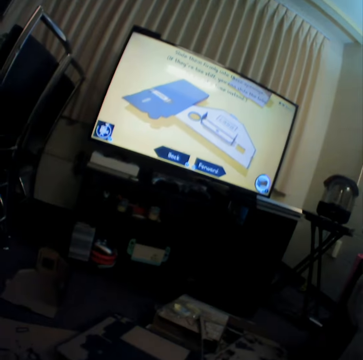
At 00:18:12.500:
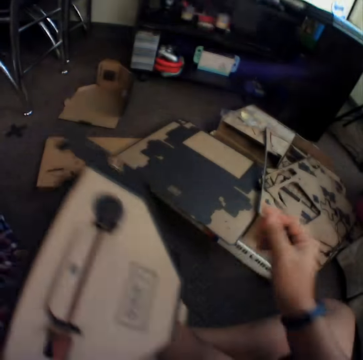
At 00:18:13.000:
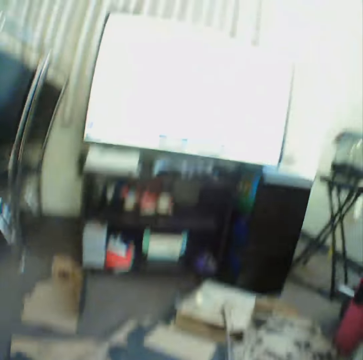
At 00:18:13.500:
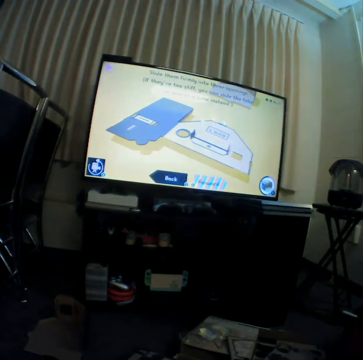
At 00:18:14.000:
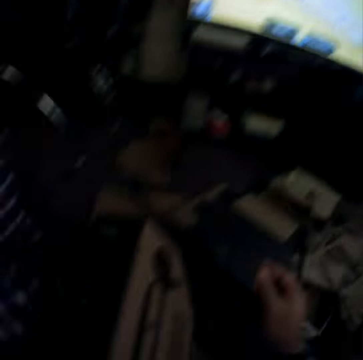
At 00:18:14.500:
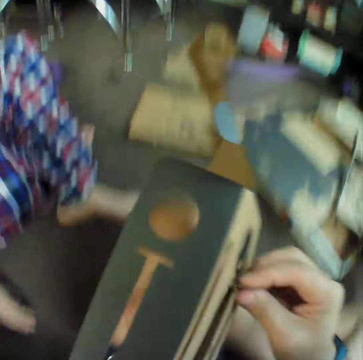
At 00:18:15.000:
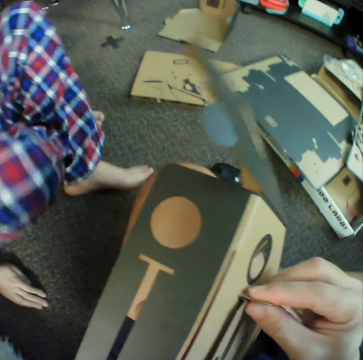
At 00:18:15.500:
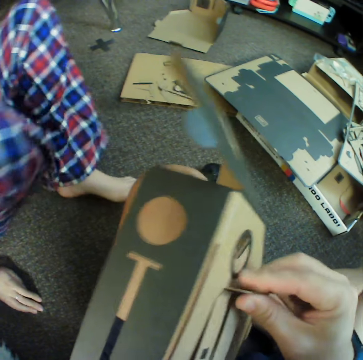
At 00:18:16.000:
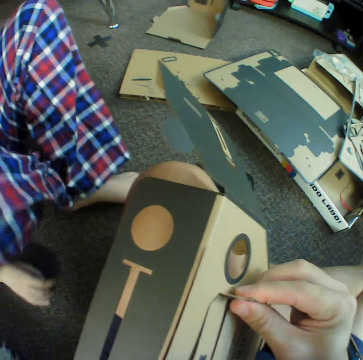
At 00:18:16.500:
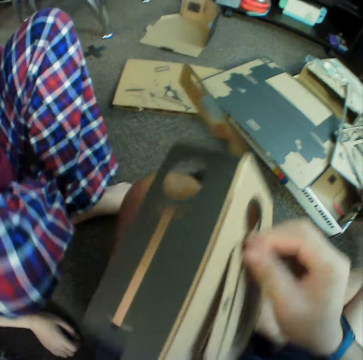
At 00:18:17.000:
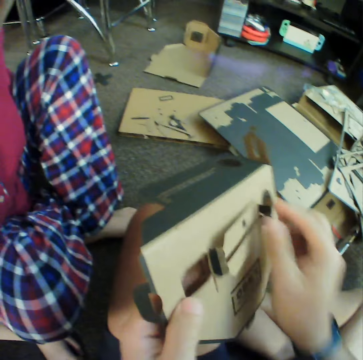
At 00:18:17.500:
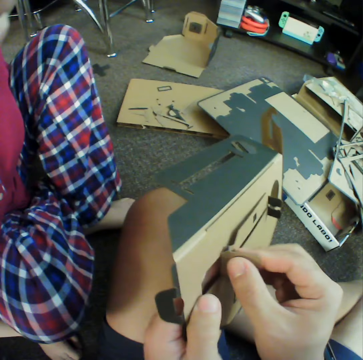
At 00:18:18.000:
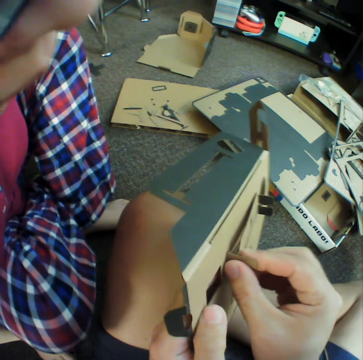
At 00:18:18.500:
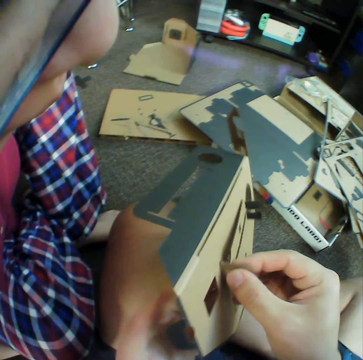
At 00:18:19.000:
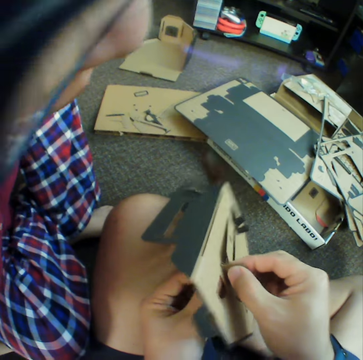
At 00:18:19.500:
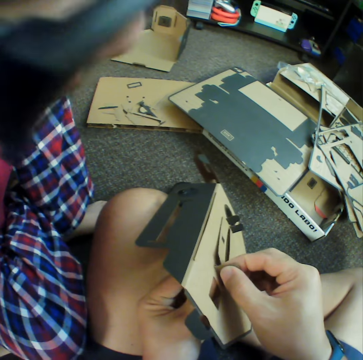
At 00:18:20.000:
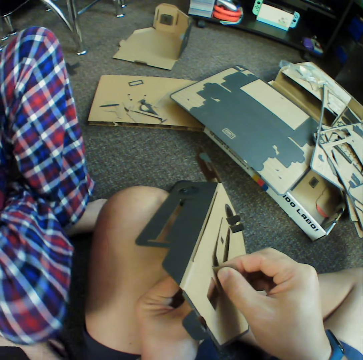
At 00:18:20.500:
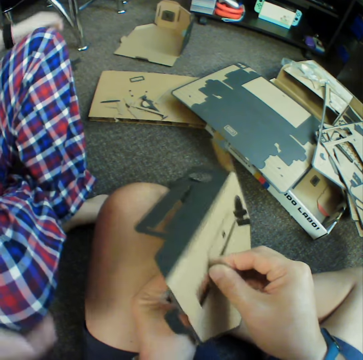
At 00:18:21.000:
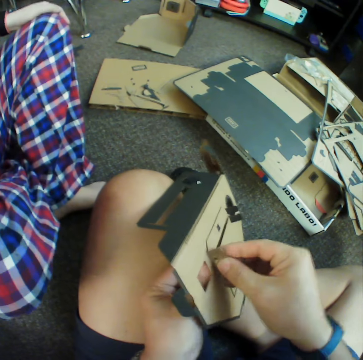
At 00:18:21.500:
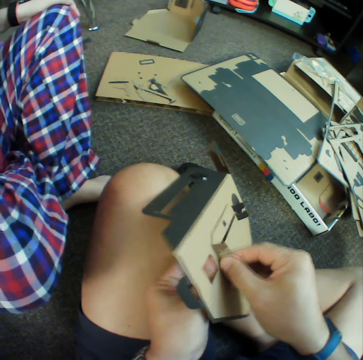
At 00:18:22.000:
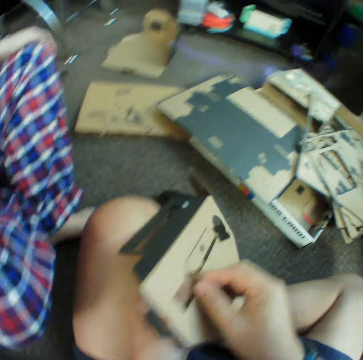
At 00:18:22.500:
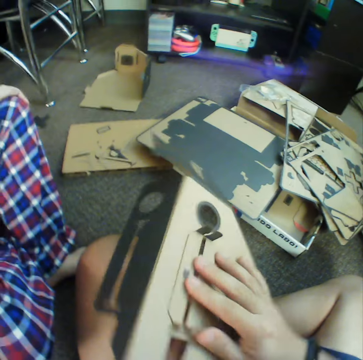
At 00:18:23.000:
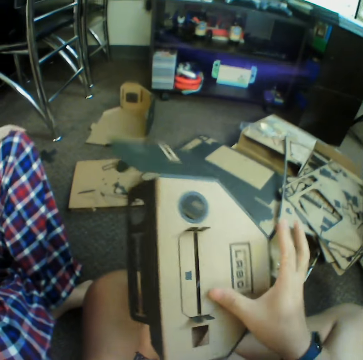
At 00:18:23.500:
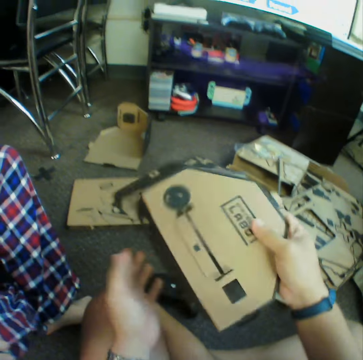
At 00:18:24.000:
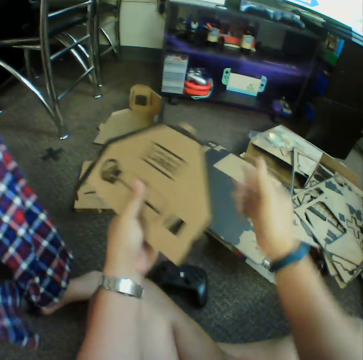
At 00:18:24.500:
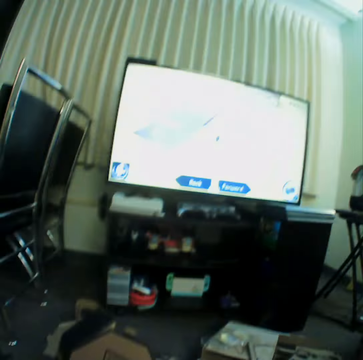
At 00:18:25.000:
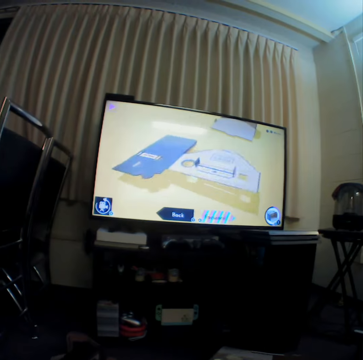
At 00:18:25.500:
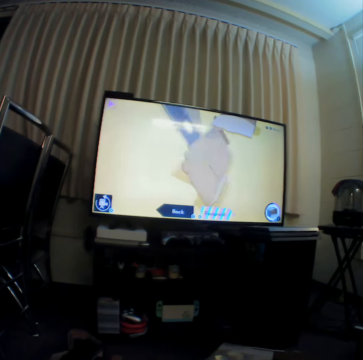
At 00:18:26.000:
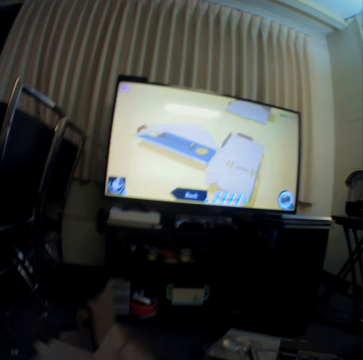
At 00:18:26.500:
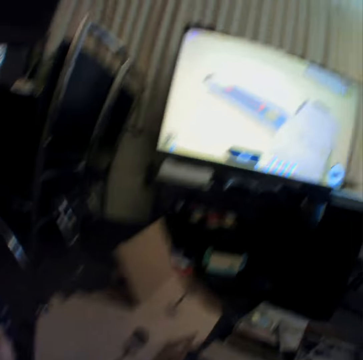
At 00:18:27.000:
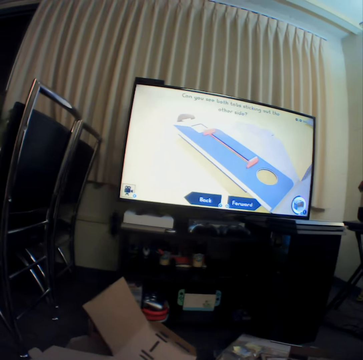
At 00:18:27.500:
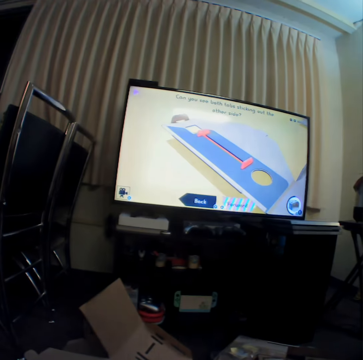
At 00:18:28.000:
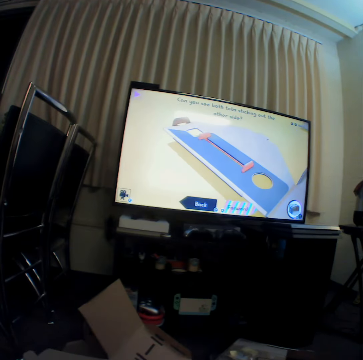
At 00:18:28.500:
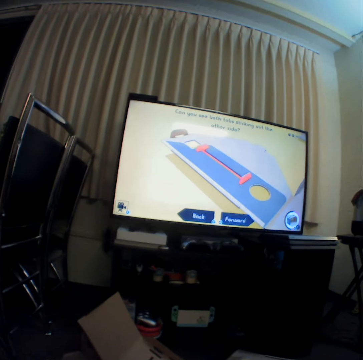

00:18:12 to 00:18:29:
The camera wearer looks at the television, presses the game controller on the floor, and pieces together pieces of box. They watch television.

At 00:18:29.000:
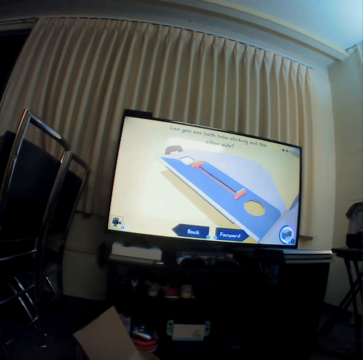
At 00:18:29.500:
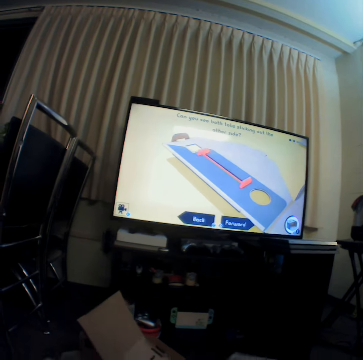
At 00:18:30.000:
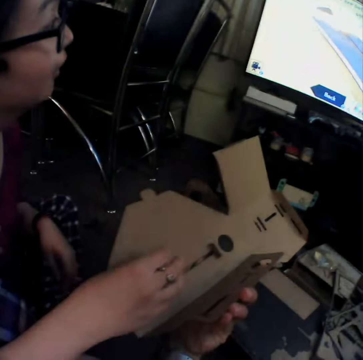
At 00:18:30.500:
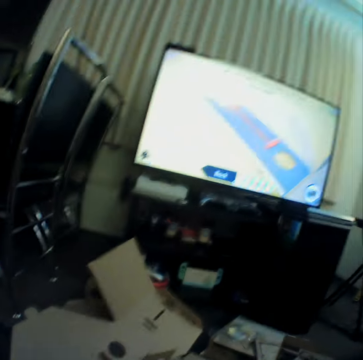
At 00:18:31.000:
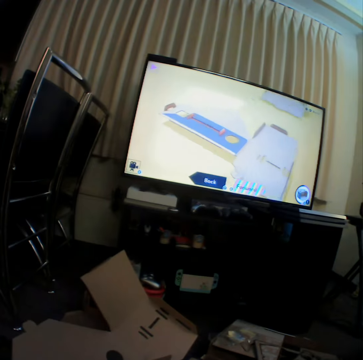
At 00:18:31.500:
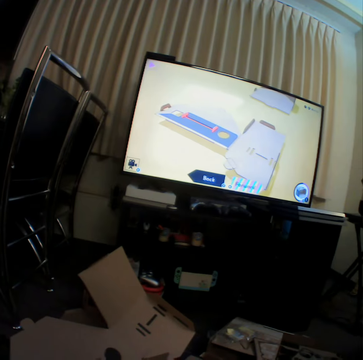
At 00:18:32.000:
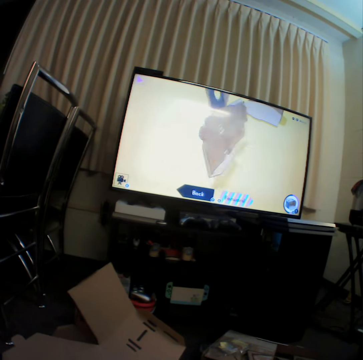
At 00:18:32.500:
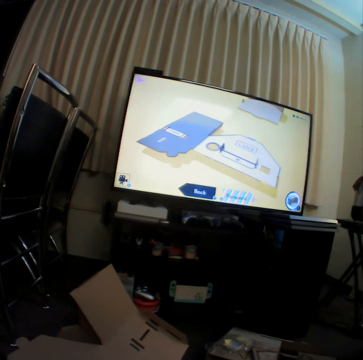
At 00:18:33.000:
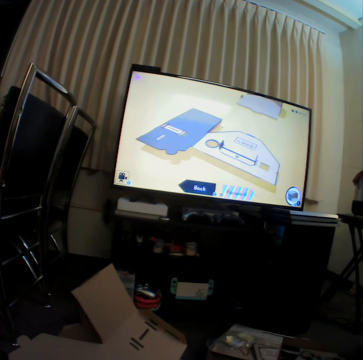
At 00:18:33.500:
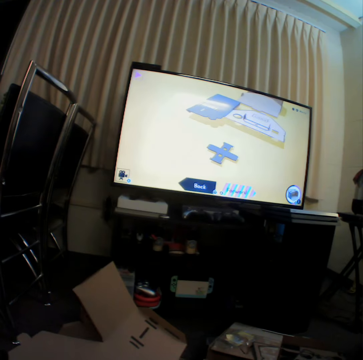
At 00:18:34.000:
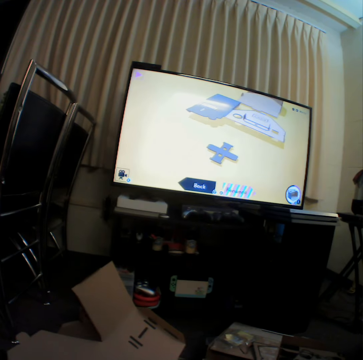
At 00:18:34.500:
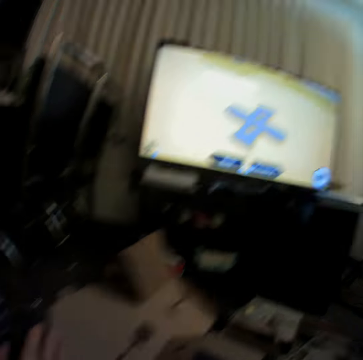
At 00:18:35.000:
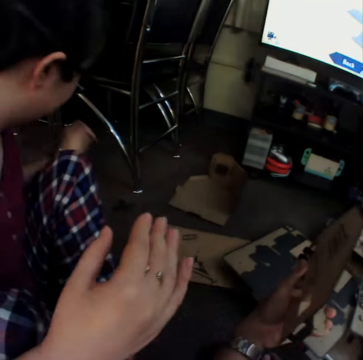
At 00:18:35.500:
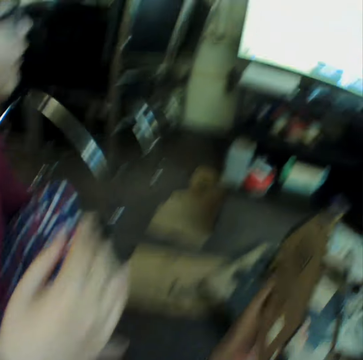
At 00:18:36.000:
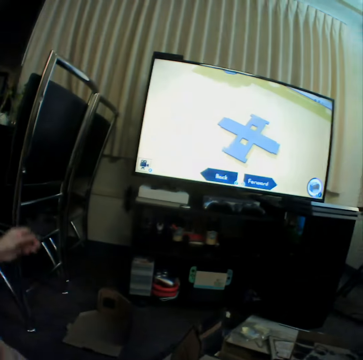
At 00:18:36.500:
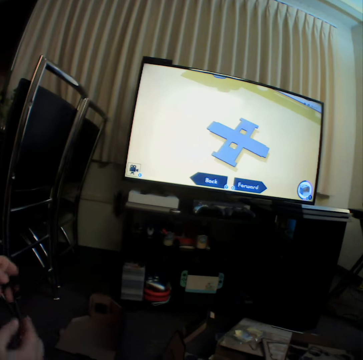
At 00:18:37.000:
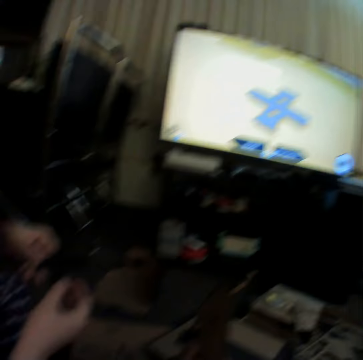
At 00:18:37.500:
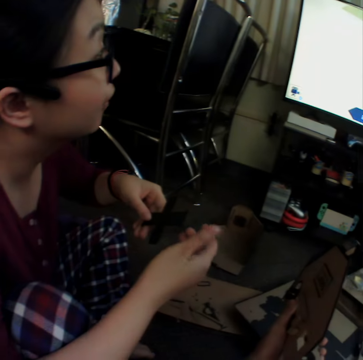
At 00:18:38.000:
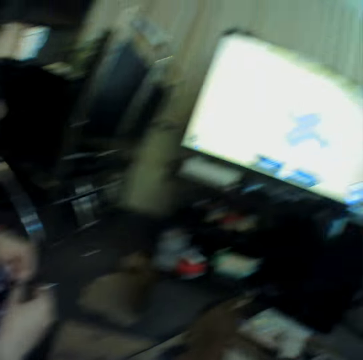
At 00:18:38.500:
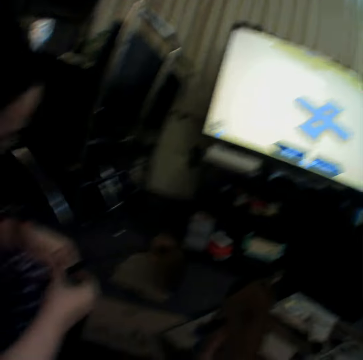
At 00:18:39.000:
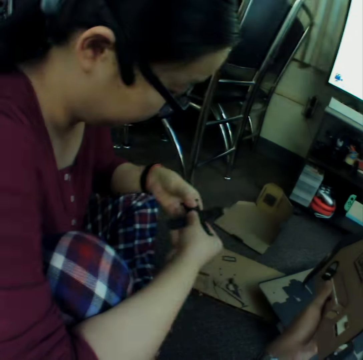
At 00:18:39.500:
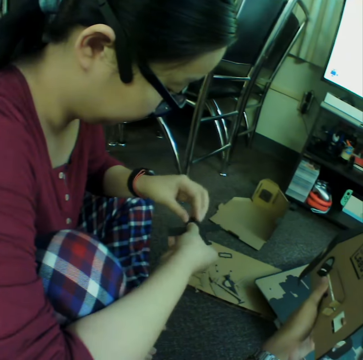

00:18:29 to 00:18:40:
A woman picks up a craft material on the floor. The woman holds the craft material with hands.

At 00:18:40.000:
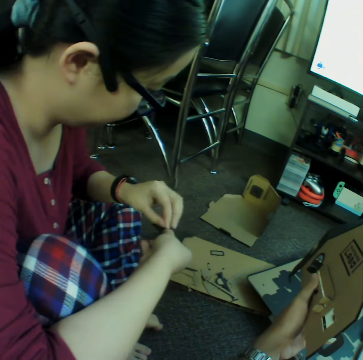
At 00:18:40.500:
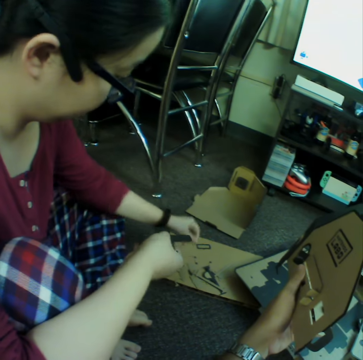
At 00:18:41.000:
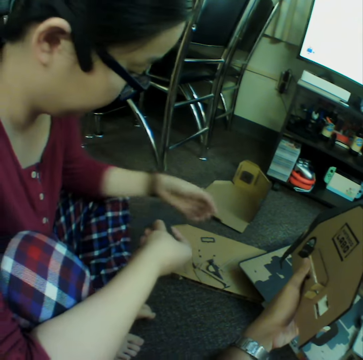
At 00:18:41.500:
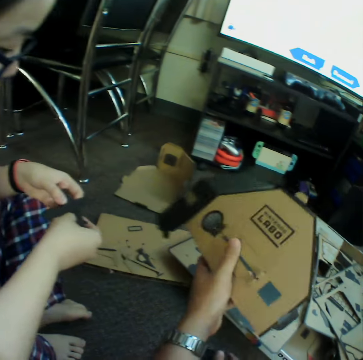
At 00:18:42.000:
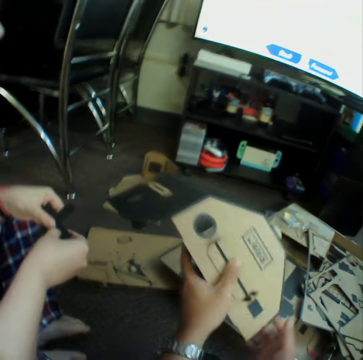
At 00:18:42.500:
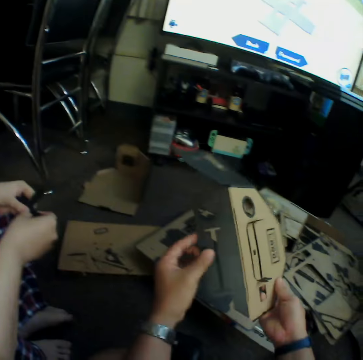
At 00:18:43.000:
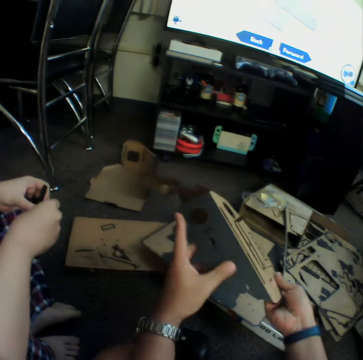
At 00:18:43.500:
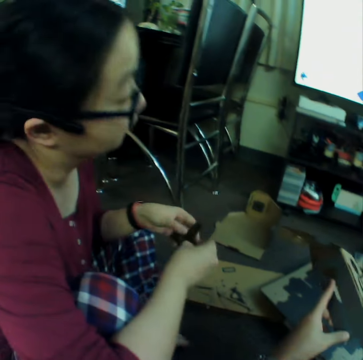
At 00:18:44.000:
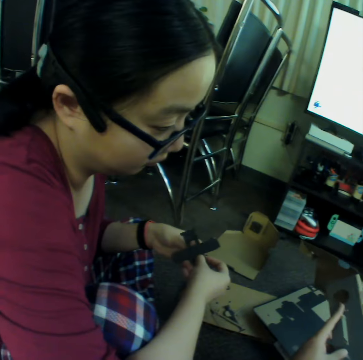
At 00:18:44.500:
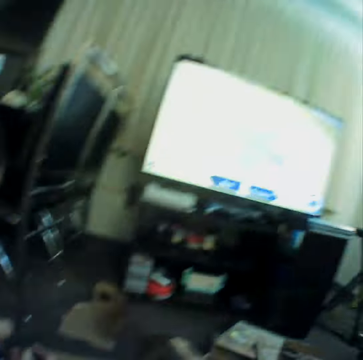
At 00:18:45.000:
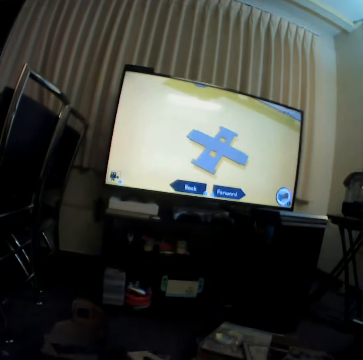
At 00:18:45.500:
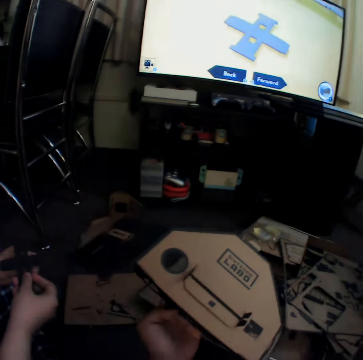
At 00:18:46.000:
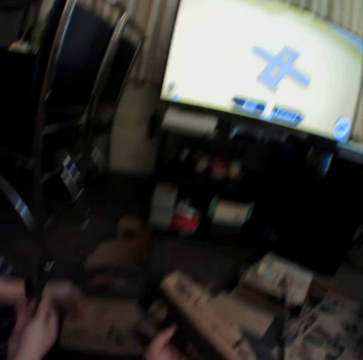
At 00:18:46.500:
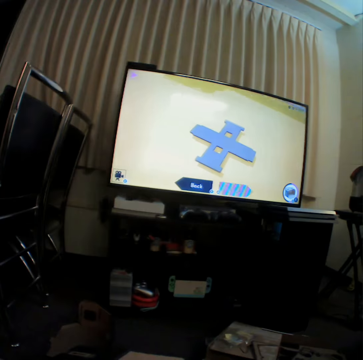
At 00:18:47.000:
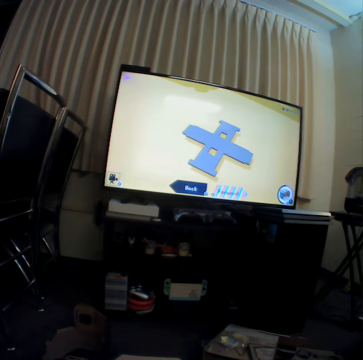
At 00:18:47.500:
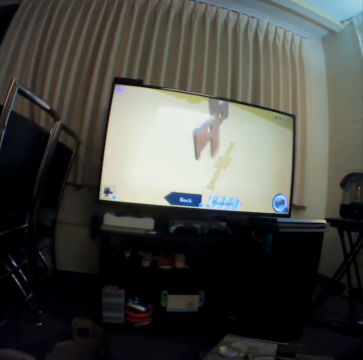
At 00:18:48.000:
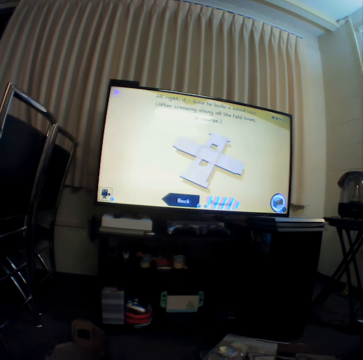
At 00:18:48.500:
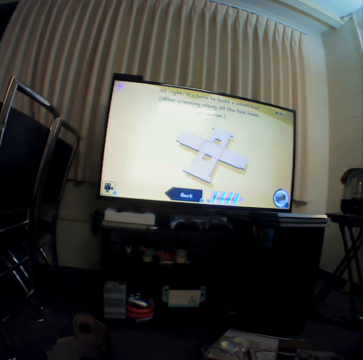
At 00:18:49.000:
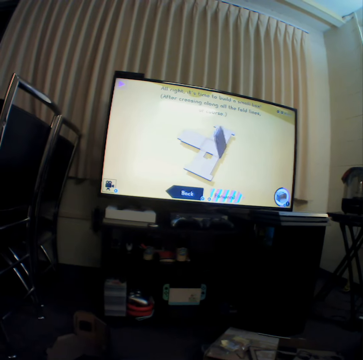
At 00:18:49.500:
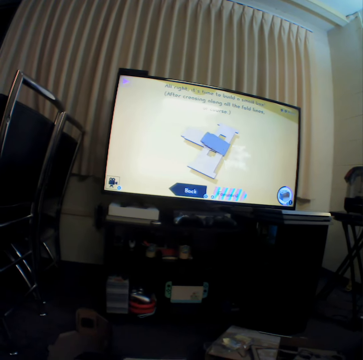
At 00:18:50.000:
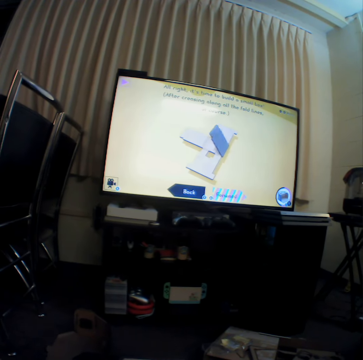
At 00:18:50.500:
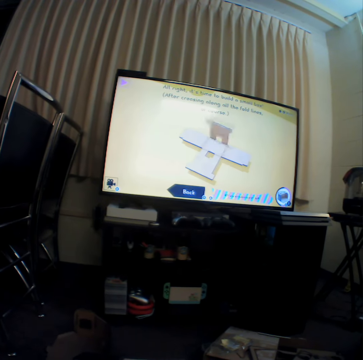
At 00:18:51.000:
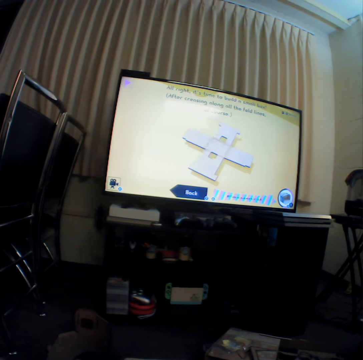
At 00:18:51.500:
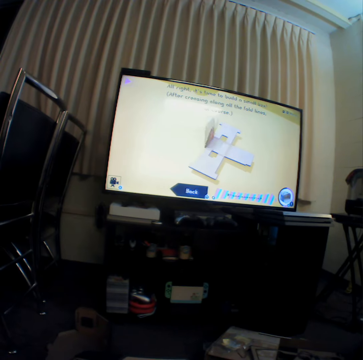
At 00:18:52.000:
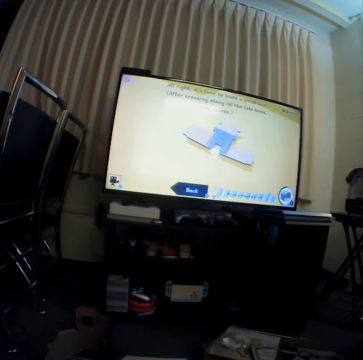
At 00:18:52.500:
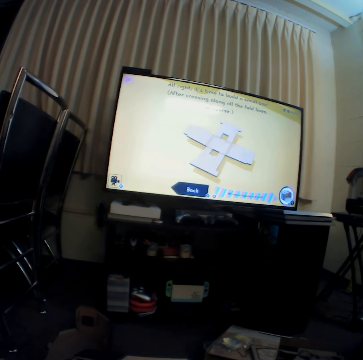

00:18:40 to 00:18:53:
A woman puts down a piece of craft material. The camera wearer moves the craft material. They watch television.
